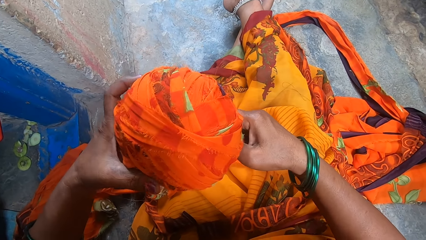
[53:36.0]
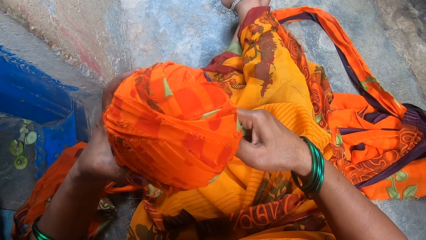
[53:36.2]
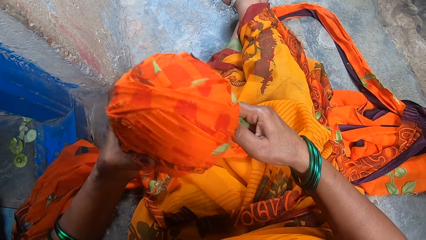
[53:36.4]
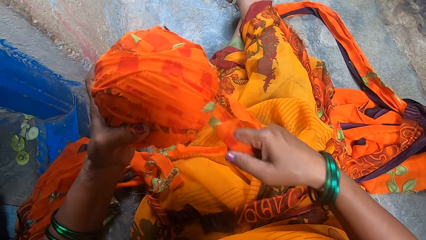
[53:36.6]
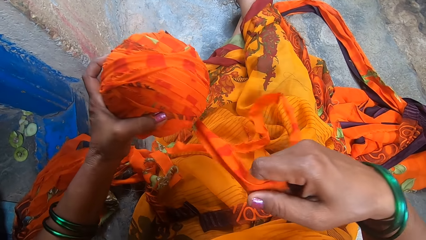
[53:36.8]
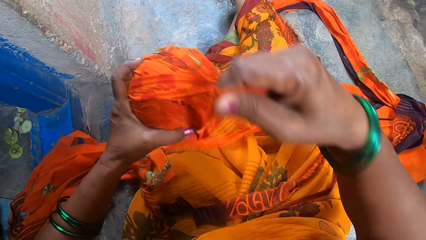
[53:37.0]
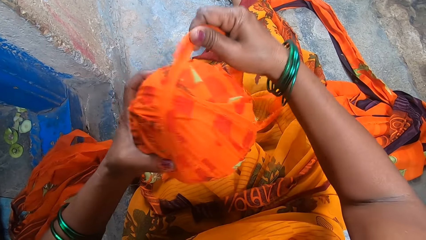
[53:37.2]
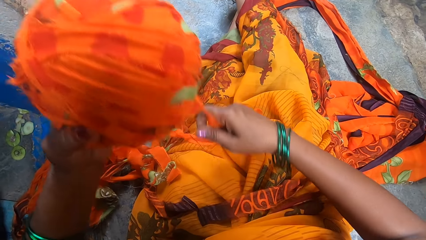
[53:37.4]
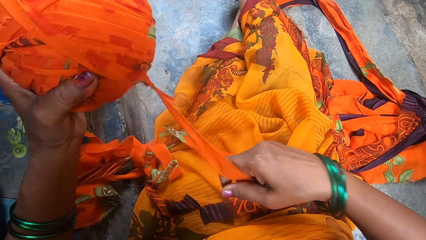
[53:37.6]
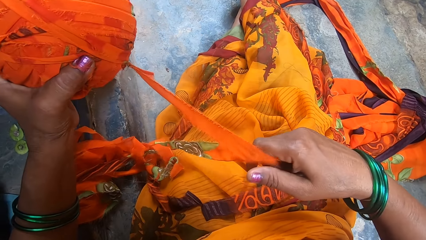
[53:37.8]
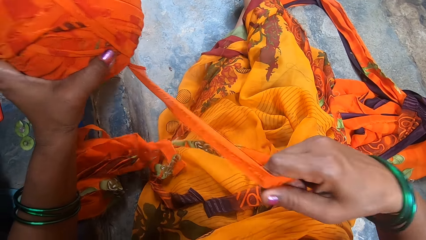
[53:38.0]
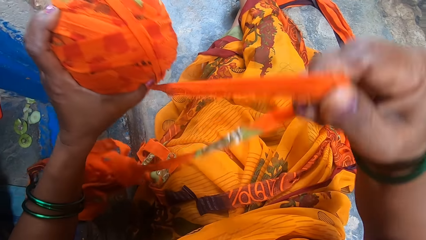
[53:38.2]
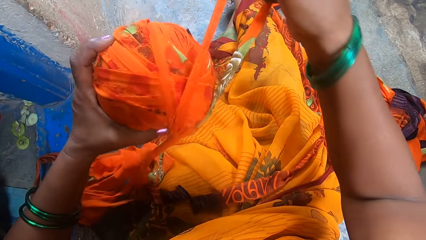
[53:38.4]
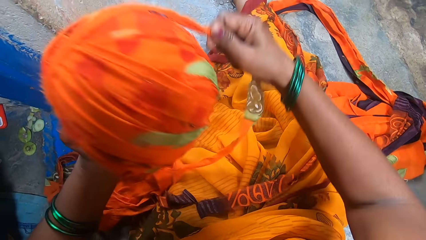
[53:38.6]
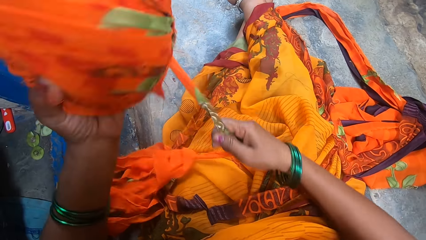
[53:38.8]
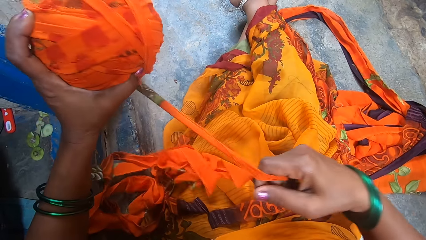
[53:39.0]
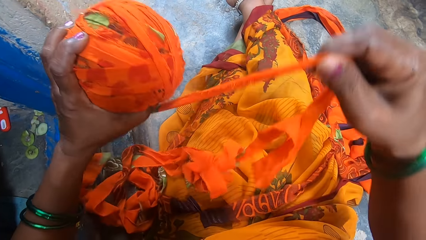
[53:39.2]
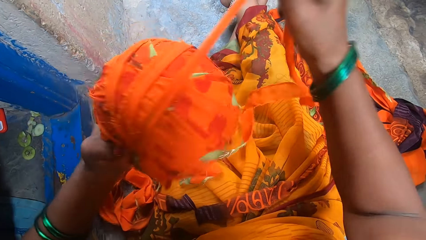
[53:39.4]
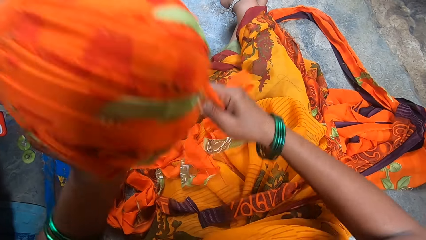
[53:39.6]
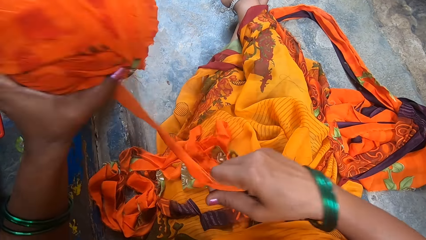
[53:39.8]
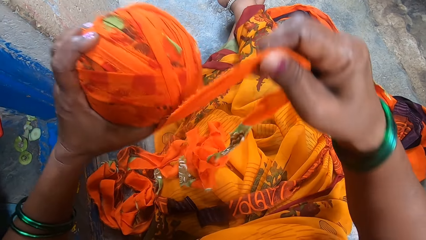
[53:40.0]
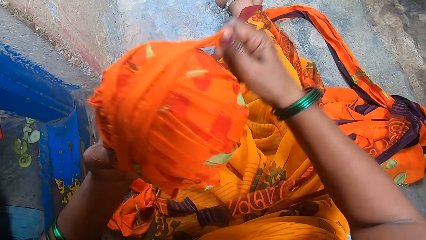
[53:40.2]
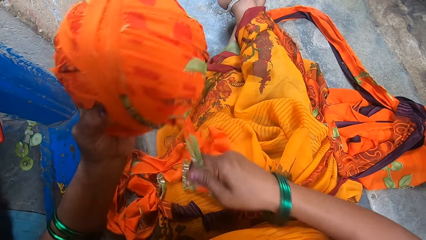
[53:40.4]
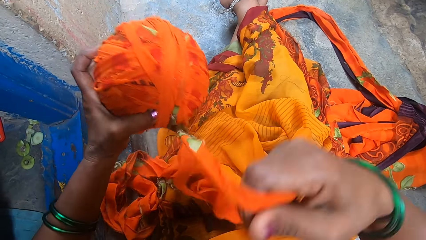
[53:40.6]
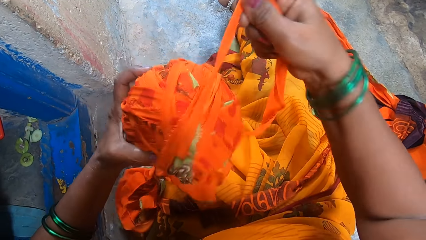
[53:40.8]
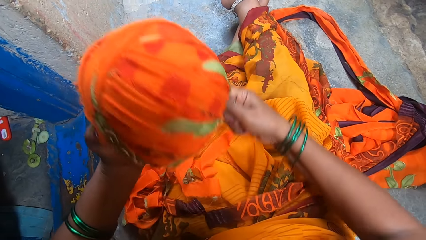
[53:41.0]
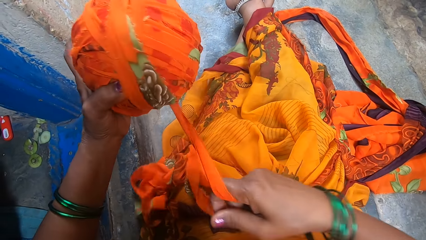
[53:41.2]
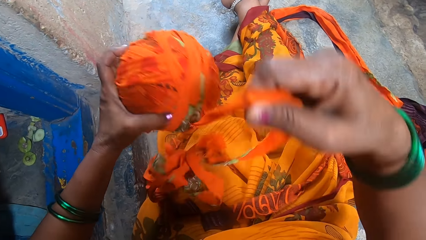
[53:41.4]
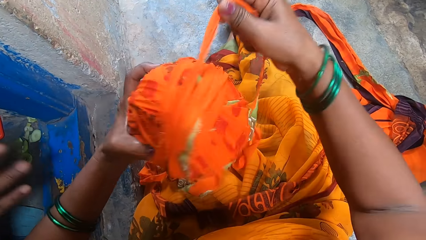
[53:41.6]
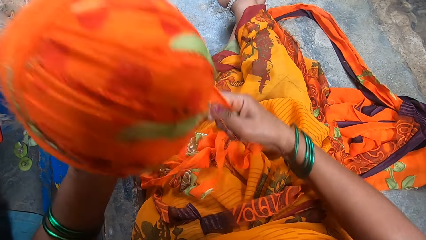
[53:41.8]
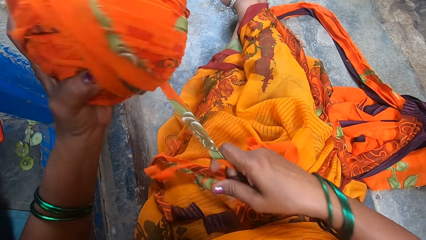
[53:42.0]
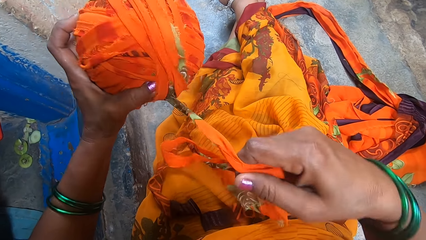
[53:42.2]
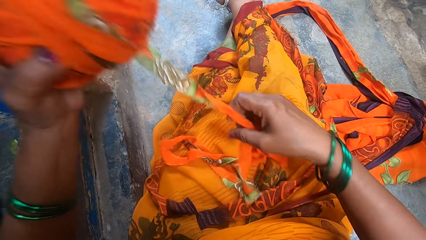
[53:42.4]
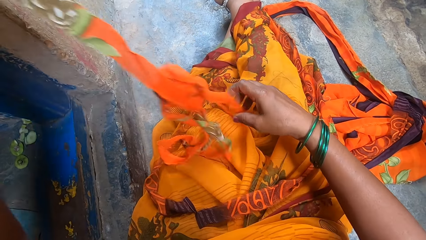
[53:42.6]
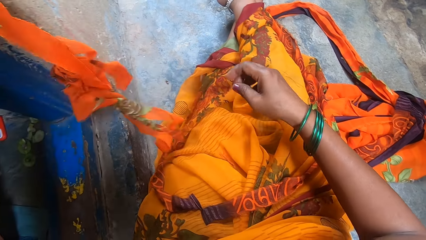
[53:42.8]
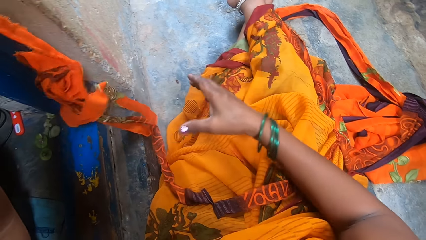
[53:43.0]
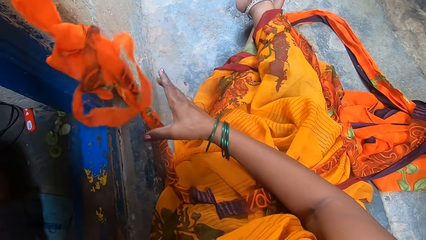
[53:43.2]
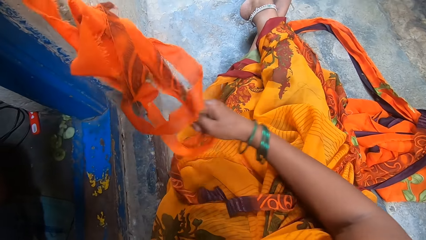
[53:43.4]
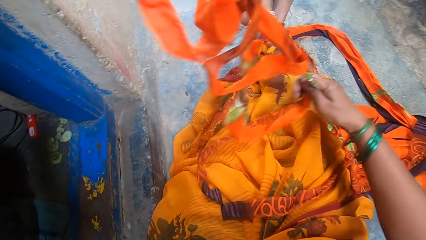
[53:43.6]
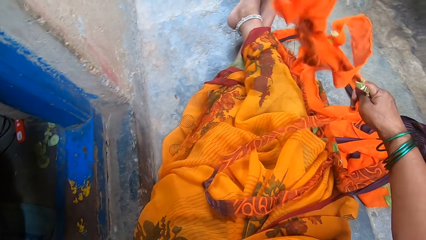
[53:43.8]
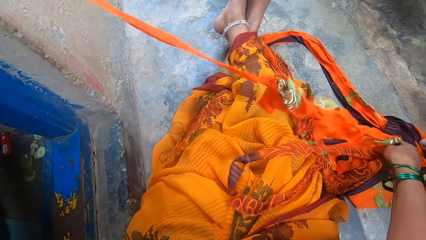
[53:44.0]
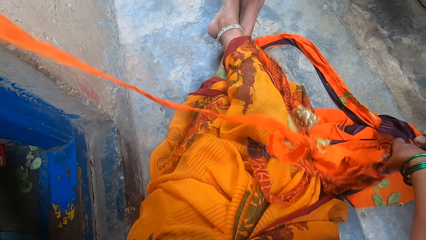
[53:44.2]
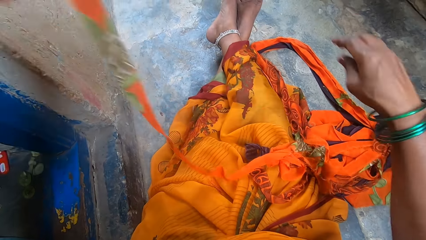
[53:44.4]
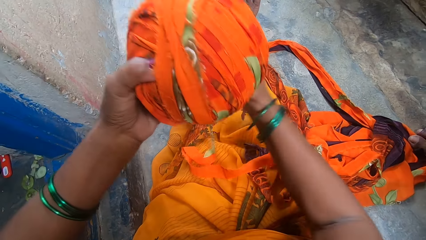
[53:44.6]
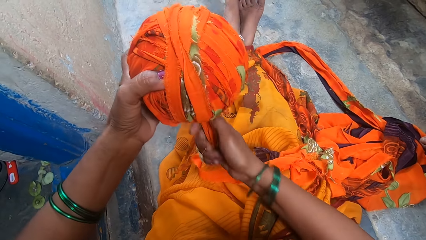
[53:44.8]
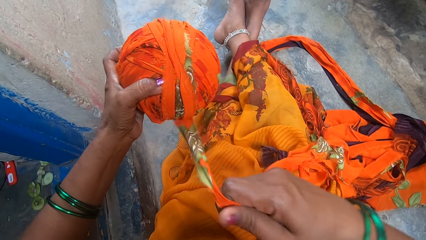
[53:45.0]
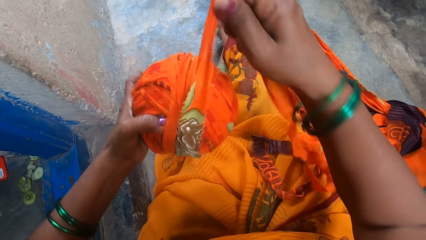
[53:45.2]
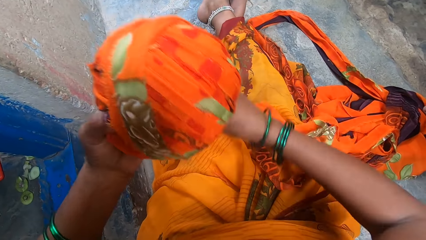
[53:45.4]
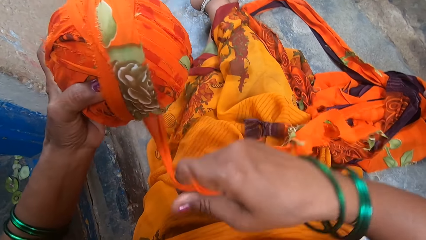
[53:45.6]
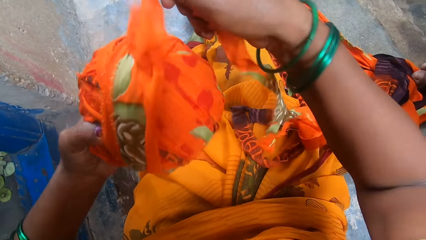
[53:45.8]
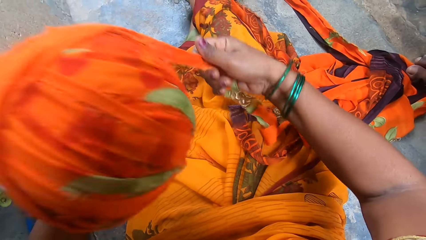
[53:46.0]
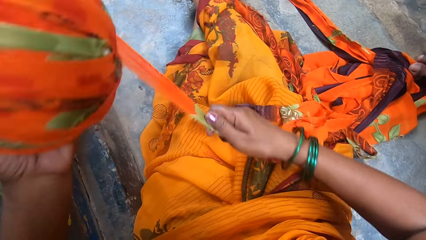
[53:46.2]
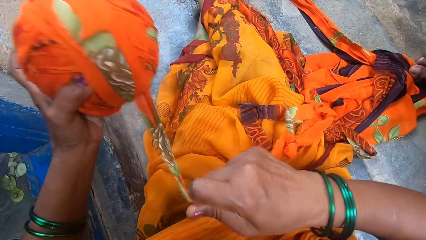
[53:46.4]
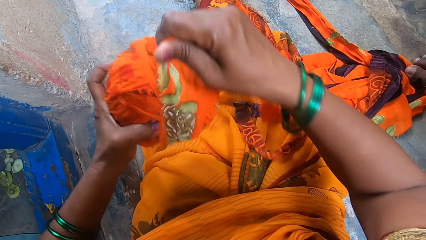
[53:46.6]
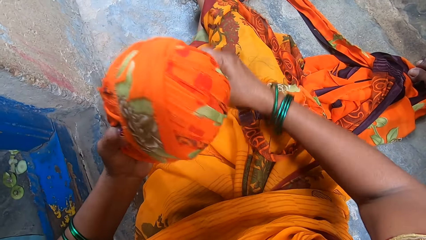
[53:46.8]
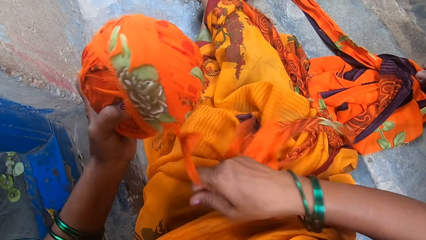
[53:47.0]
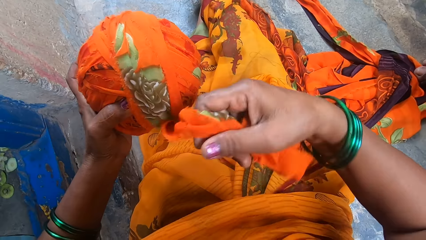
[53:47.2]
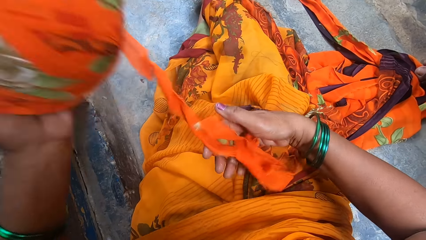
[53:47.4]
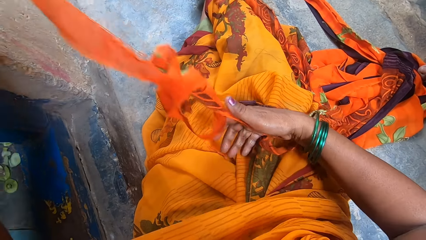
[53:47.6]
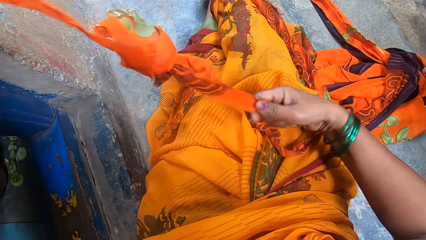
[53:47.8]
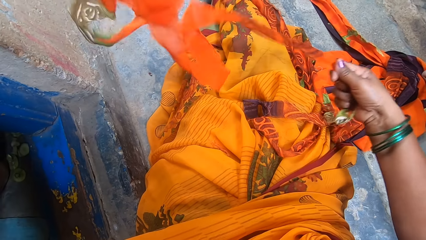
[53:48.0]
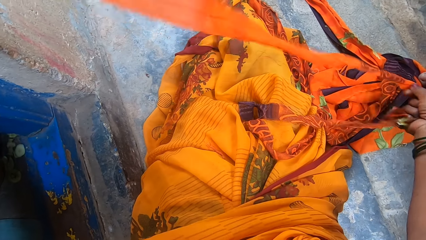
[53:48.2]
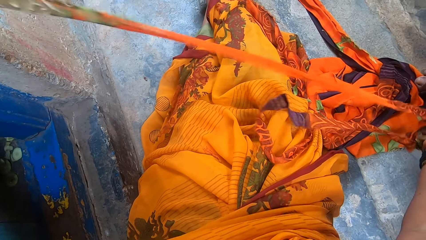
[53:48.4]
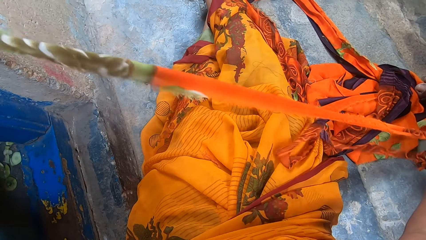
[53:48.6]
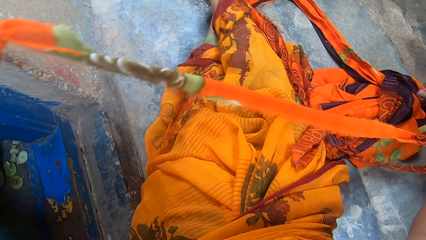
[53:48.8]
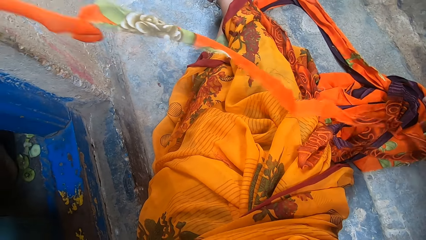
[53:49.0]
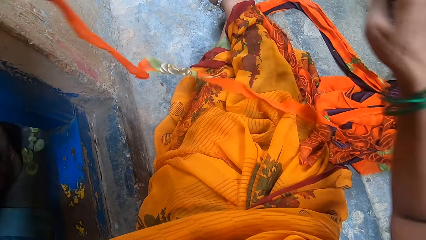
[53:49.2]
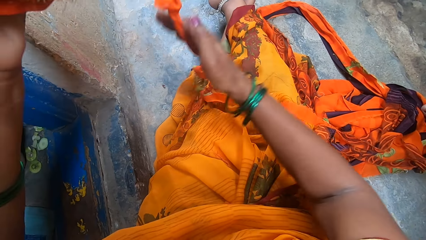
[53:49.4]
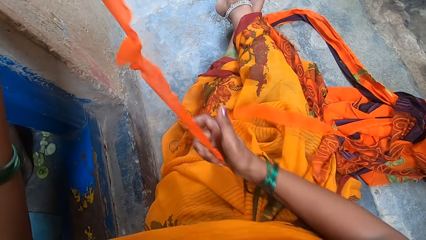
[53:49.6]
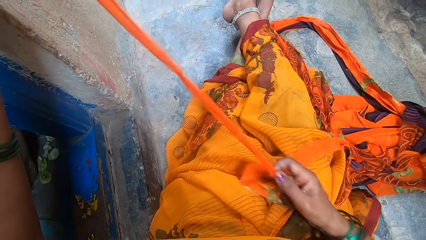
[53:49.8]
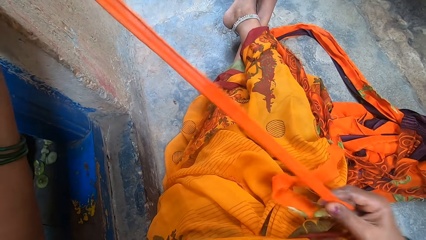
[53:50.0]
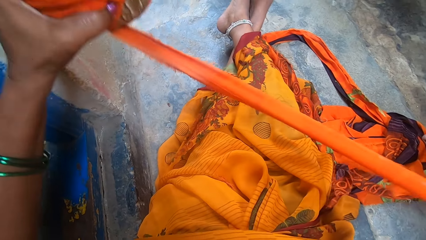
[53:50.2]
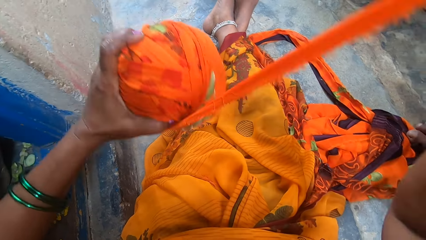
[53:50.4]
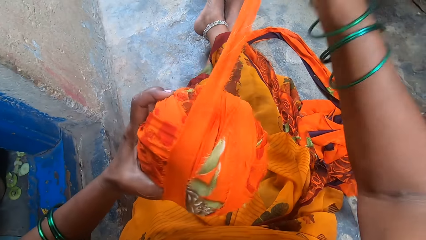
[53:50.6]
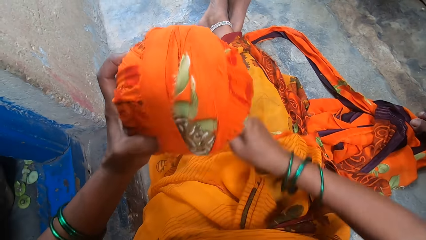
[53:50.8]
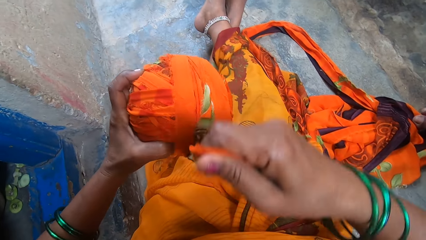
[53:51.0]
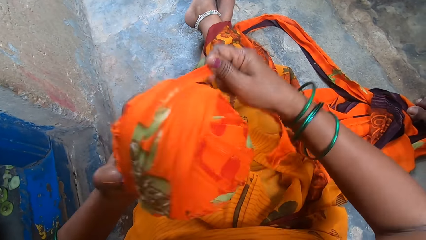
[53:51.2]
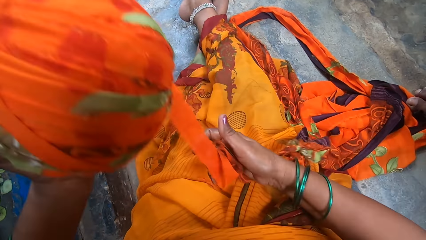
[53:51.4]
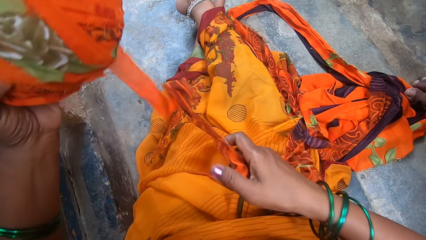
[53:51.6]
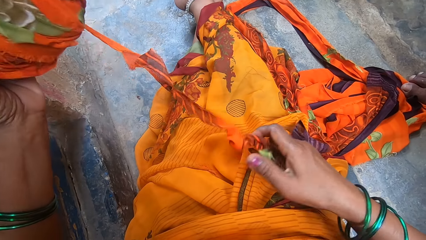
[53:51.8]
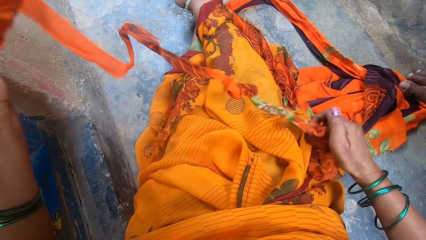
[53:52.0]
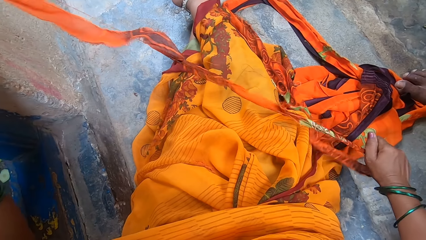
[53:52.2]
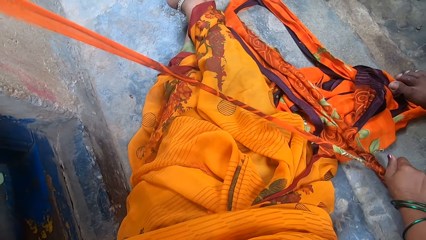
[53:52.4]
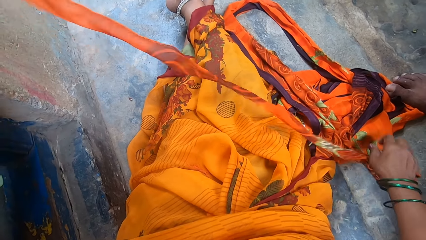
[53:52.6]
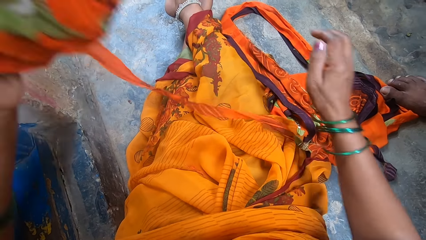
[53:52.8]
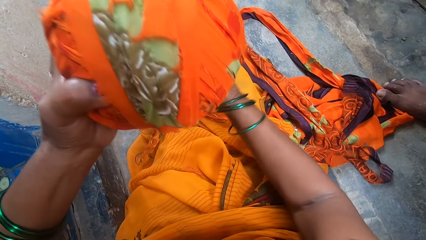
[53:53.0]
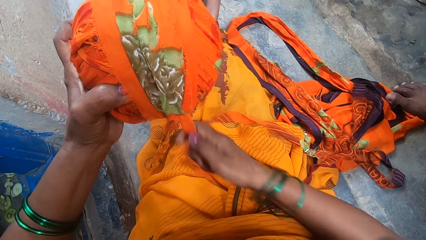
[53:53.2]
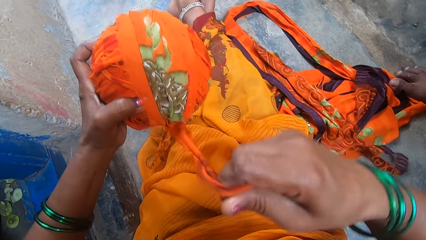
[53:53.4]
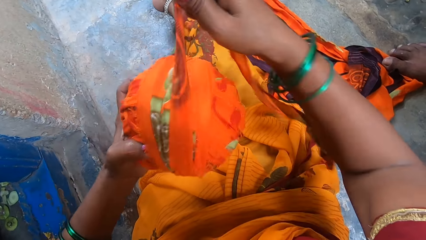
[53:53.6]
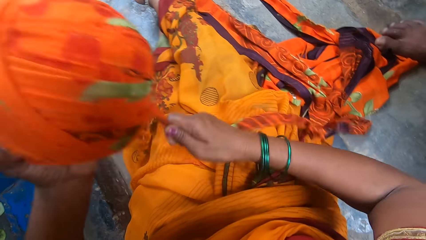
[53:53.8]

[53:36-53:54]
The camera wearer holds the thread roll. They rotate the thread around the thread roll. They straighten the thread. They rotate the thread around the thread roll. They straighten the thread. They hold the thread. They rotate the thread around the thread roll. They straighten the thread.
